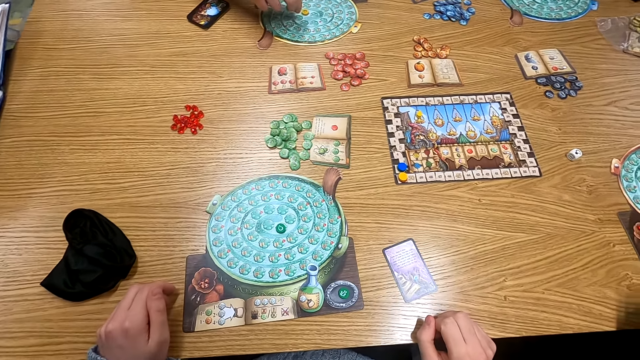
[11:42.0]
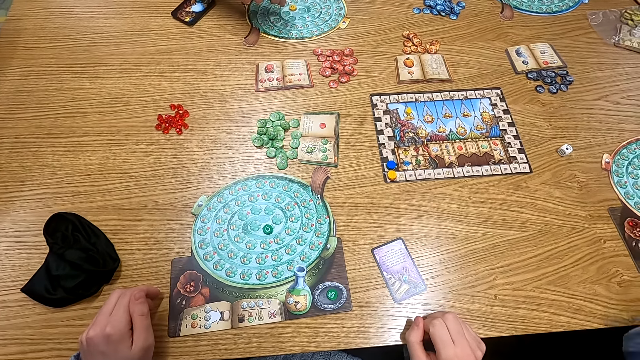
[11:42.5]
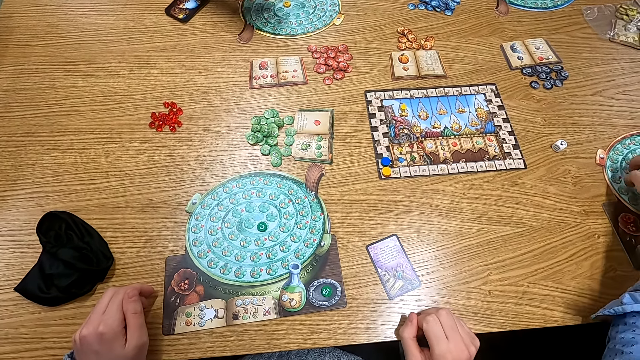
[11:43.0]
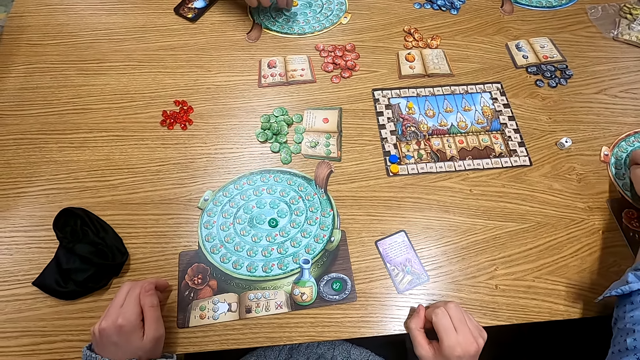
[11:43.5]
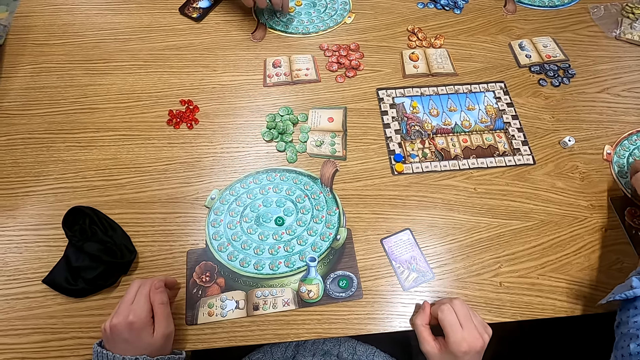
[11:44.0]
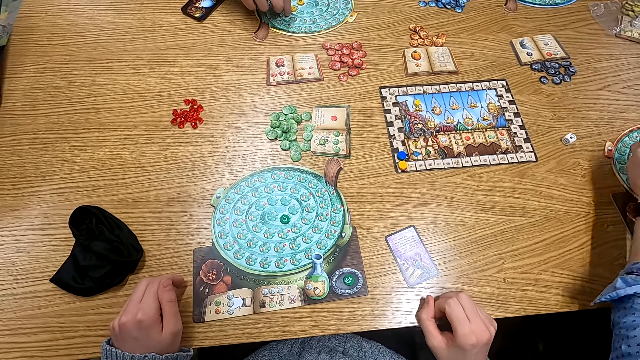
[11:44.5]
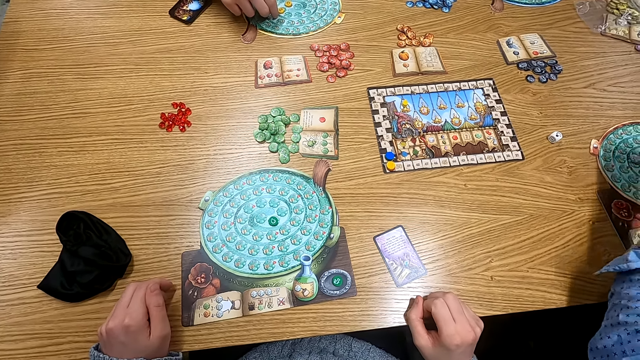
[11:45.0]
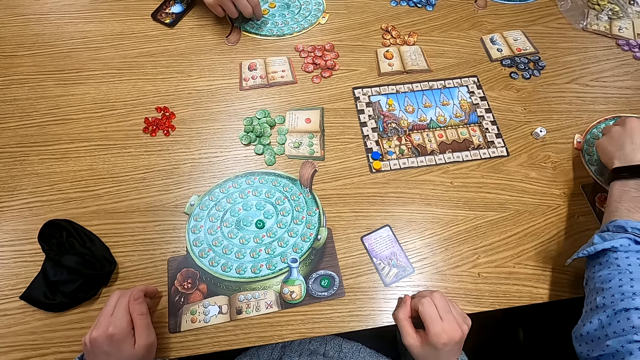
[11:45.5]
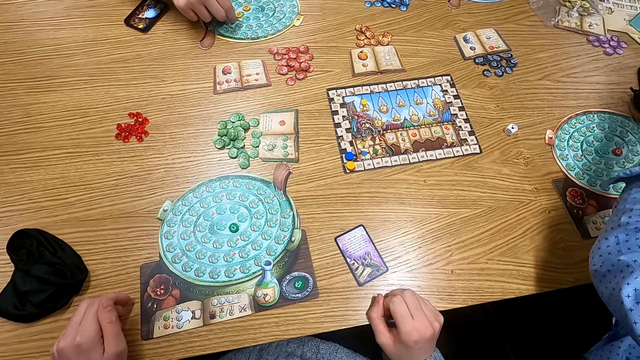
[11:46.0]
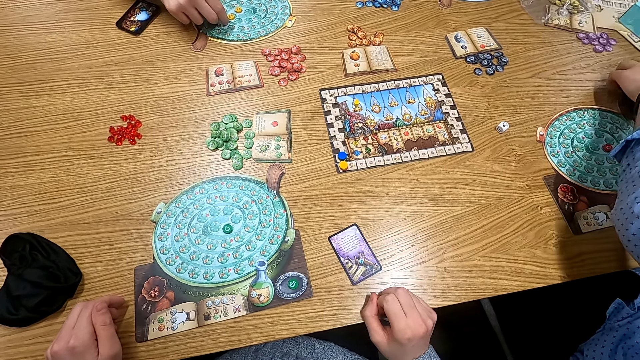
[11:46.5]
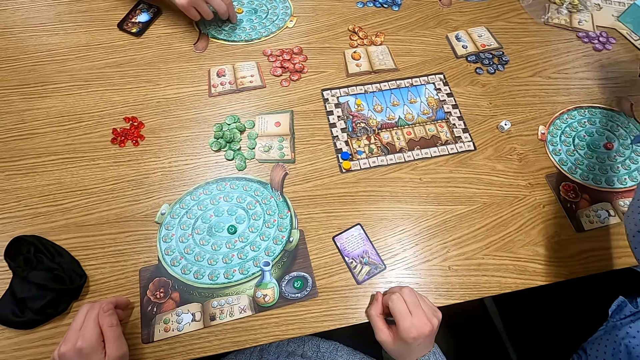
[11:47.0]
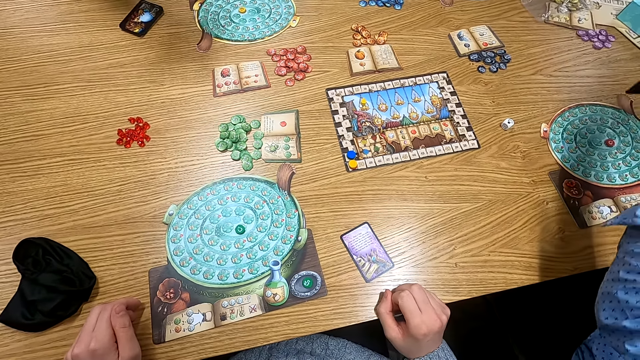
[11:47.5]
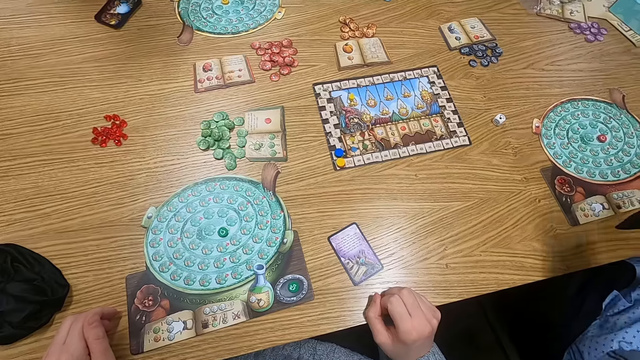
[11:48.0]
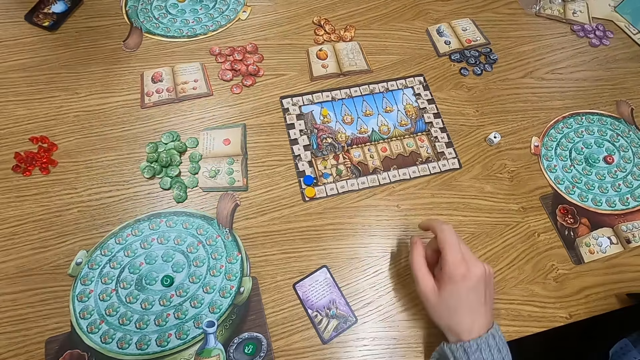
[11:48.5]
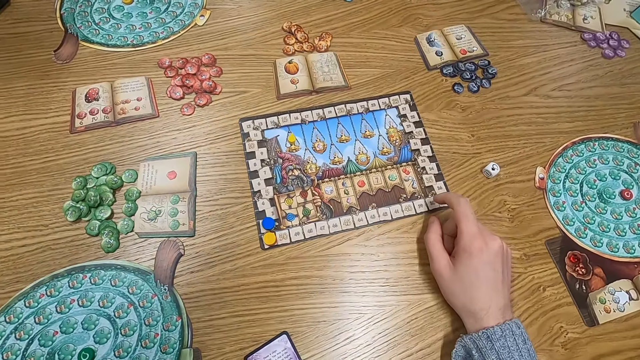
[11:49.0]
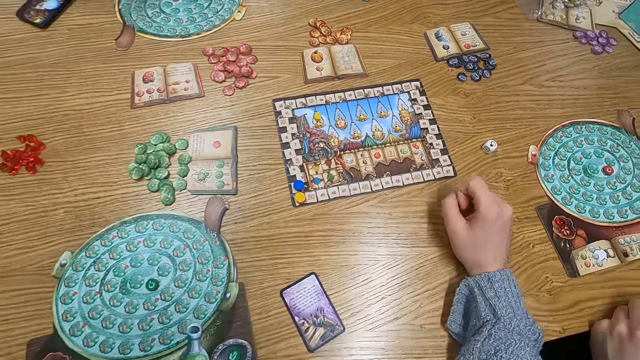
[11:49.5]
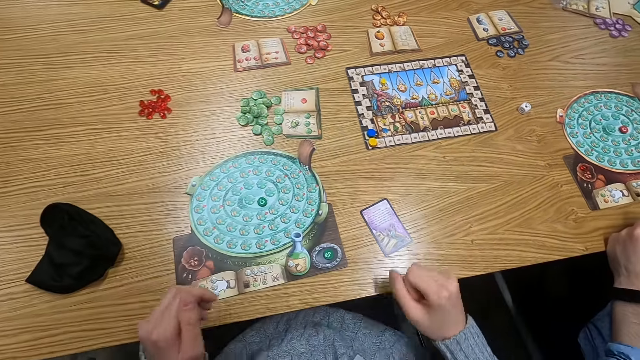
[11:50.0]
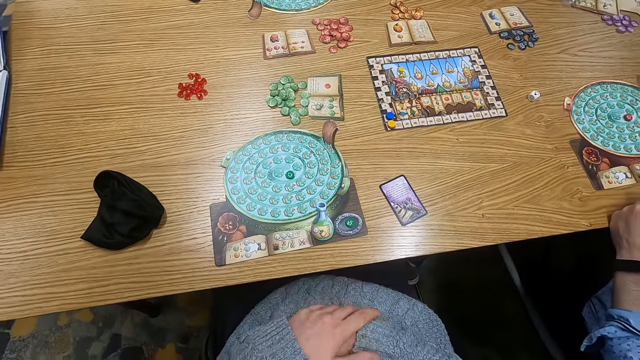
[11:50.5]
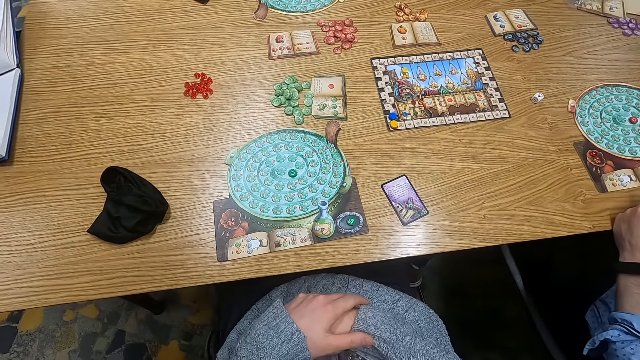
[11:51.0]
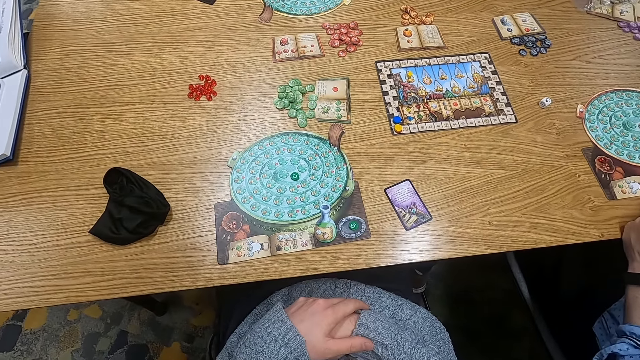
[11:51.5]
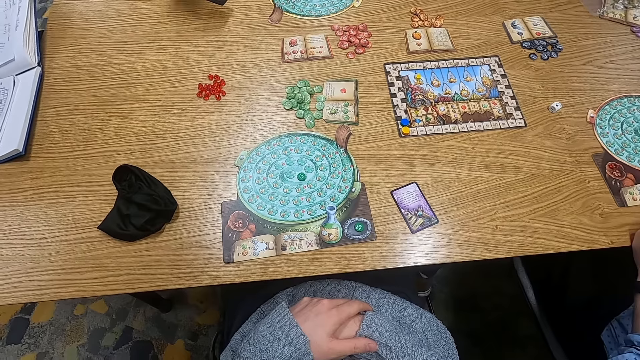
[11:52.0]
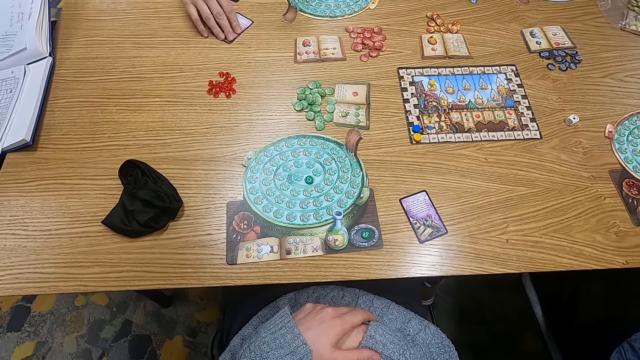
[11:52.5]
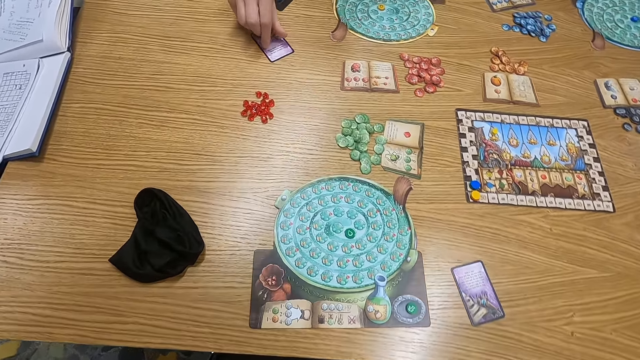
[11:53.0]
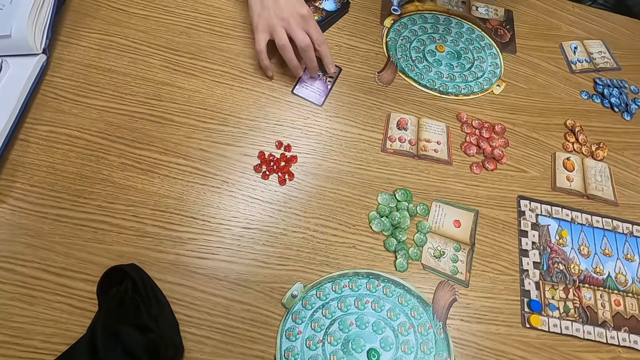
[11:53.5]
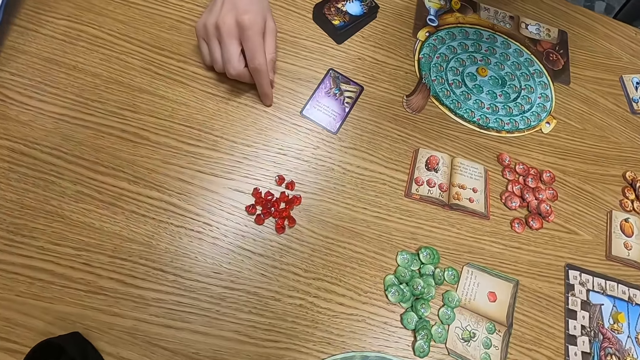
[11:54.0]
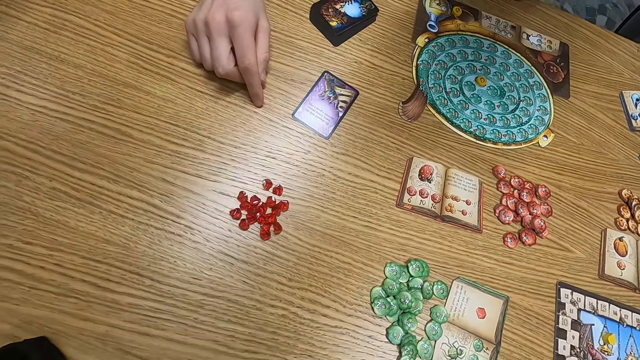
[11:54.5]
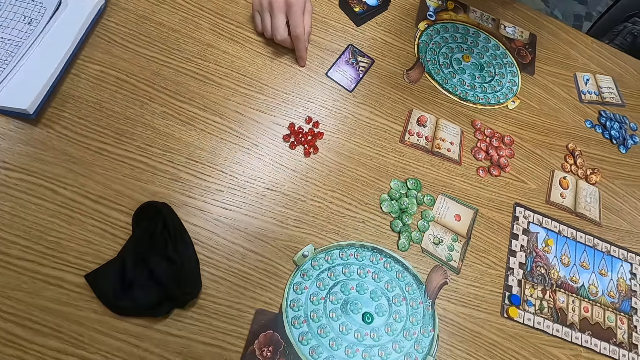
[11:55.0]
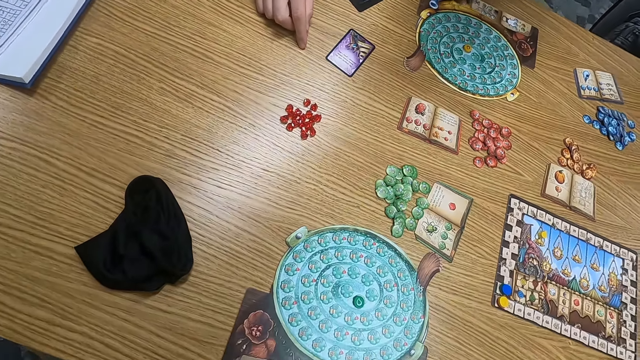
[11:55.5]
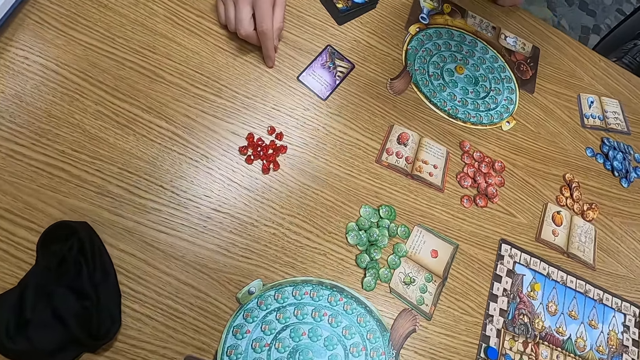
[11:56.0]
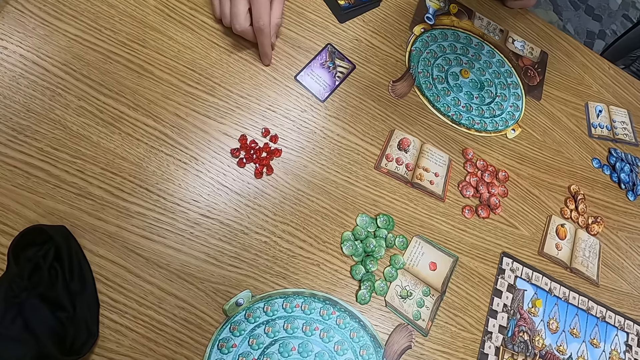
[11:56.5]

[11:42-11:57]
A man holds a playing card on the table. Someone touches a board. Another man picks counters. The other man holds a playing card on the table. He picks a bag. The camera wearer turns around. They hold a paper on the table. They turn around. The first man holds a playing card on the table. Someone puts a card on the table. The camera wearer turns around.

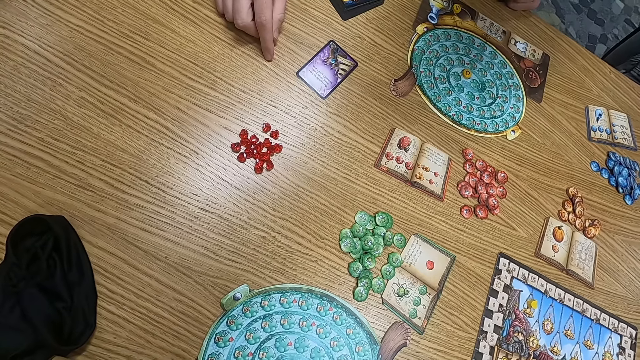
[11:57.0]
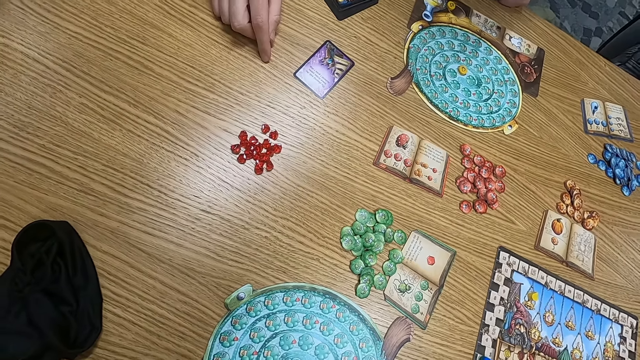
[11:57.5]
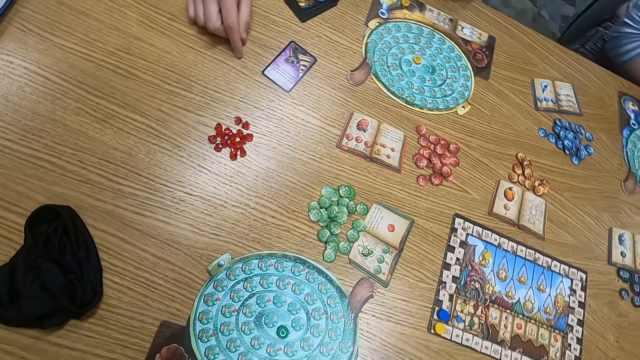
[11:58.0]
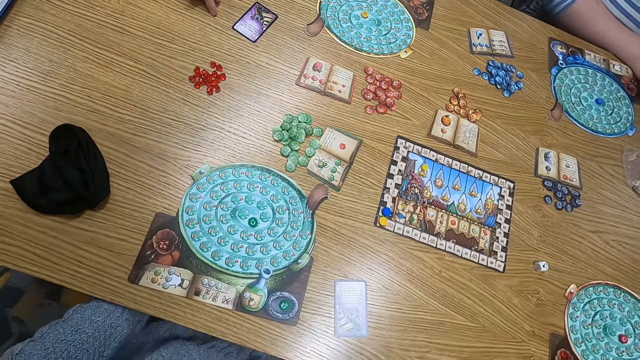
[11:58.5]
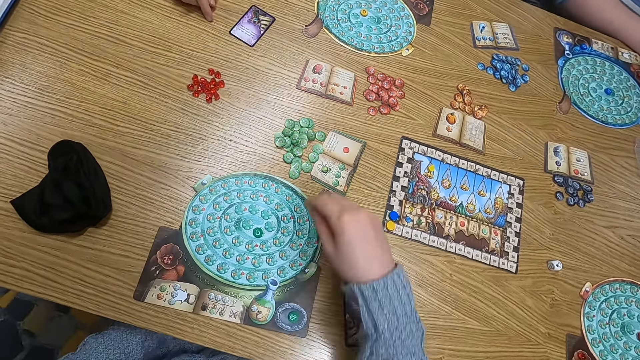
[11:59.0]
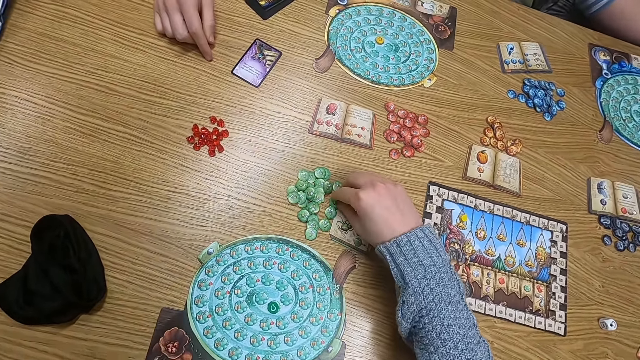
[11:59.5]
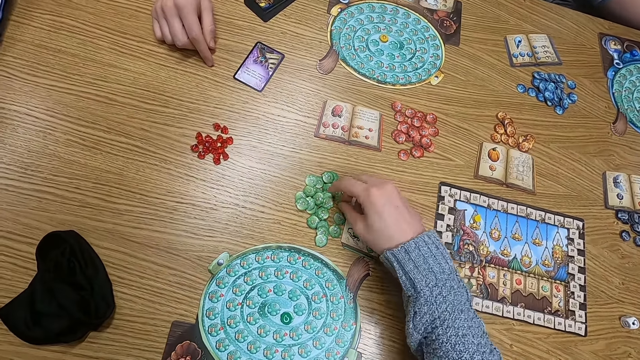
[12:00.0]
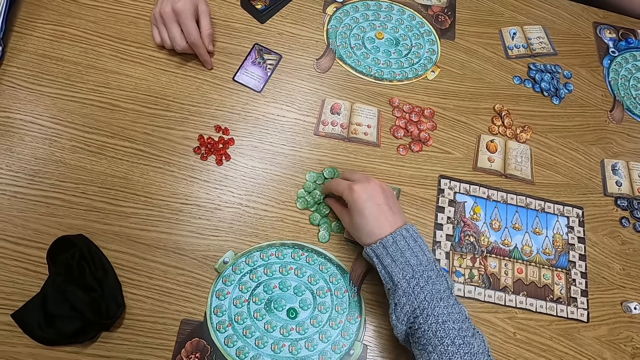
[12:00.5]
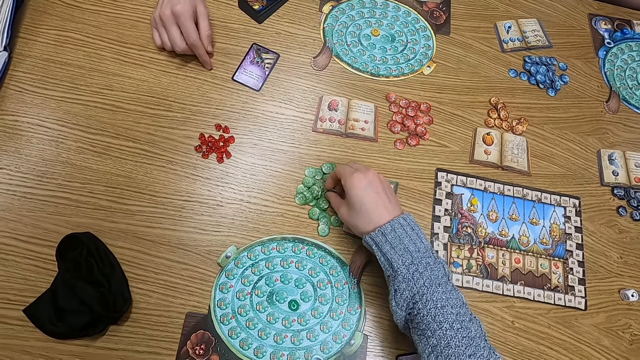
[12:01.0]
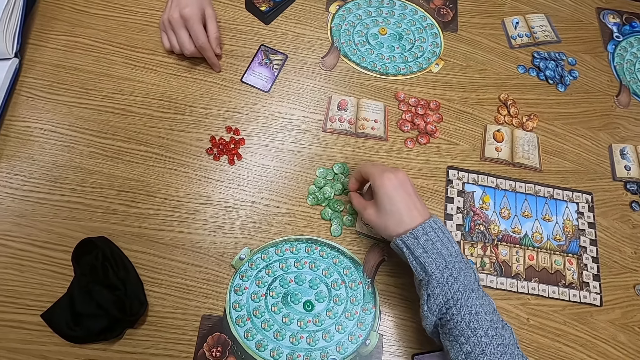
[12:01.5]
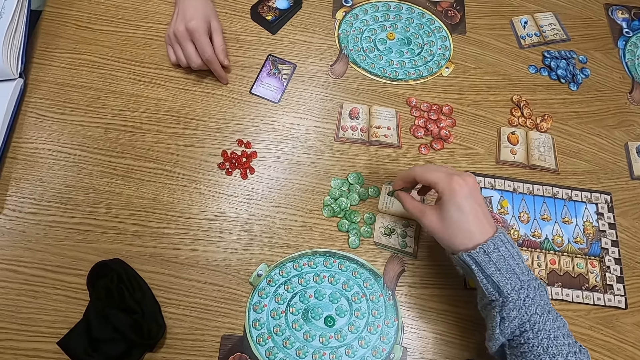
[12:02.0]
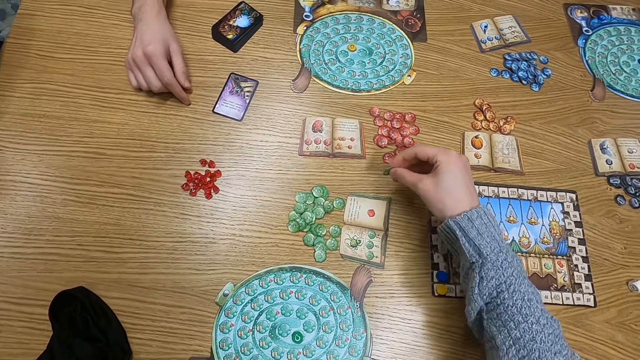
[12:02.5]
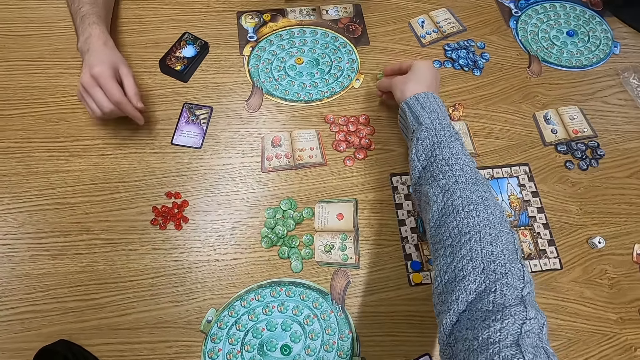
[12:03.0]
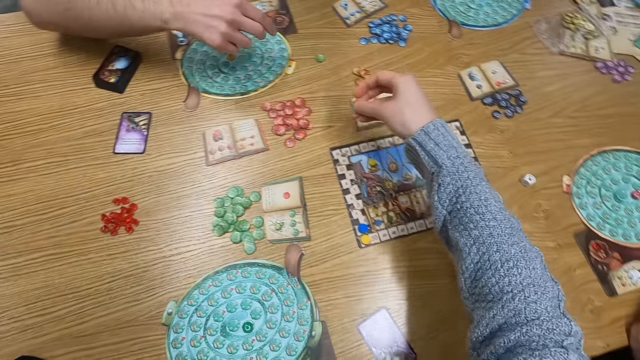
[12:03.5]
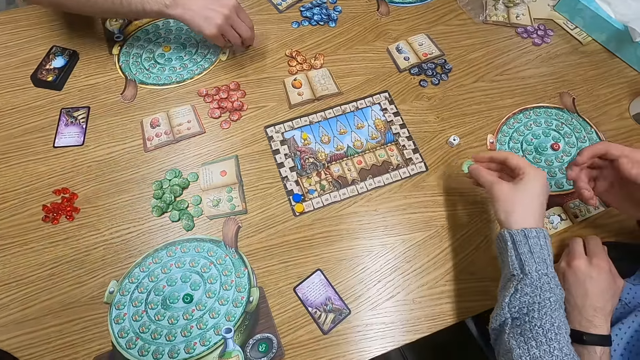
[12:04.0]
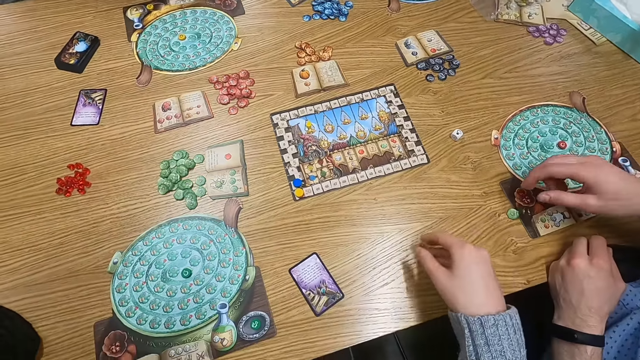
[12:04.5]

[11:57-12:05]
The camera wearer holds a point token on the table. They pick a counter. They put the point token on the table. A man holds a point token on the table.
